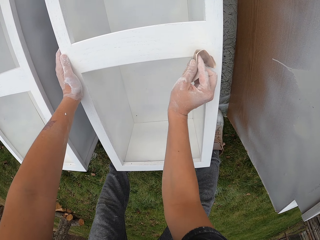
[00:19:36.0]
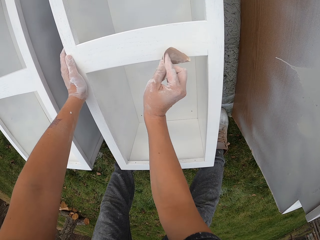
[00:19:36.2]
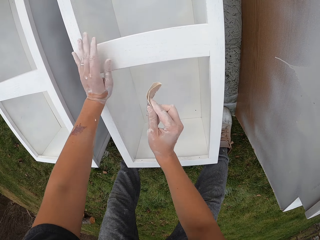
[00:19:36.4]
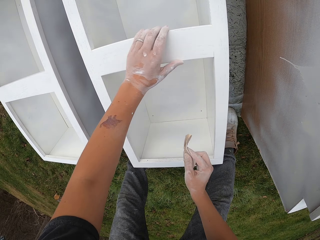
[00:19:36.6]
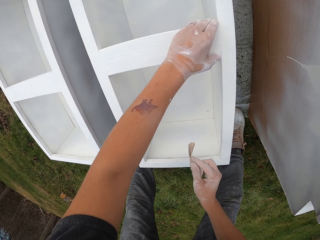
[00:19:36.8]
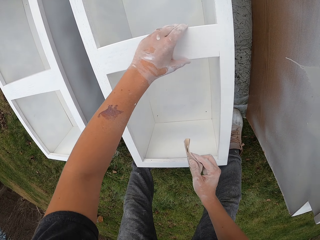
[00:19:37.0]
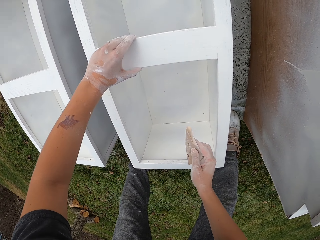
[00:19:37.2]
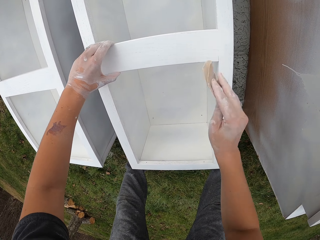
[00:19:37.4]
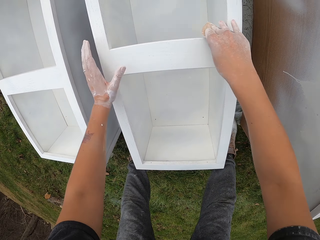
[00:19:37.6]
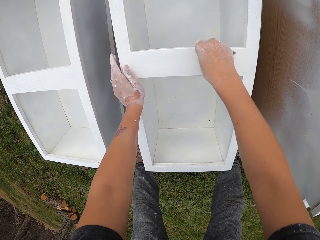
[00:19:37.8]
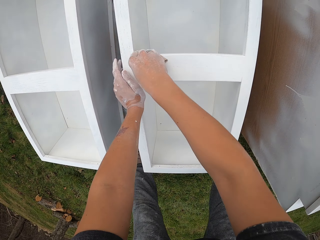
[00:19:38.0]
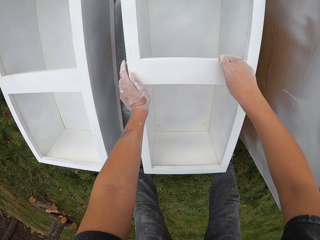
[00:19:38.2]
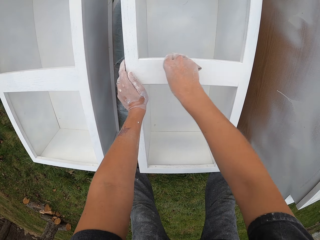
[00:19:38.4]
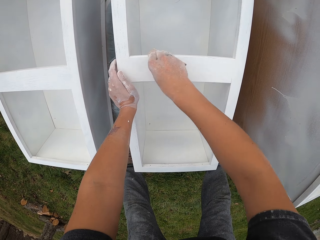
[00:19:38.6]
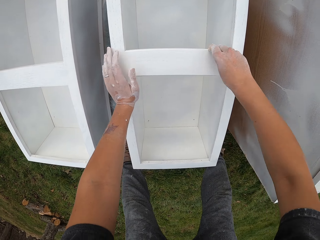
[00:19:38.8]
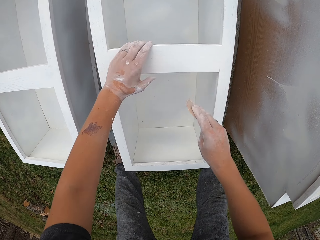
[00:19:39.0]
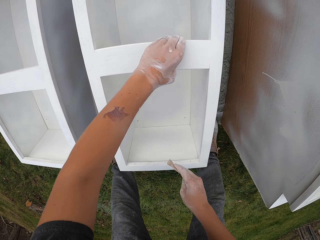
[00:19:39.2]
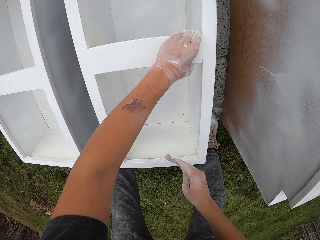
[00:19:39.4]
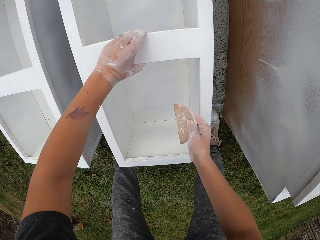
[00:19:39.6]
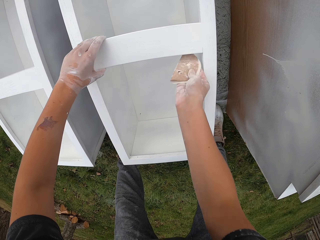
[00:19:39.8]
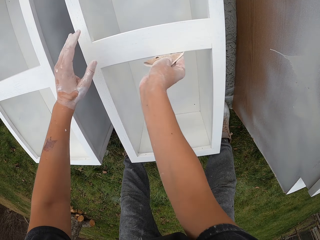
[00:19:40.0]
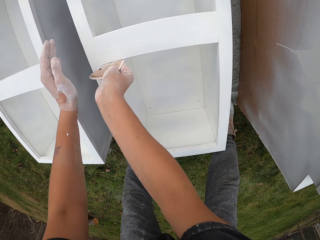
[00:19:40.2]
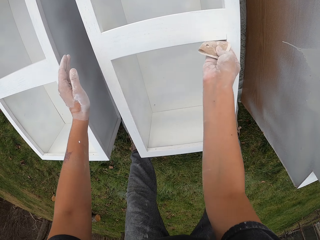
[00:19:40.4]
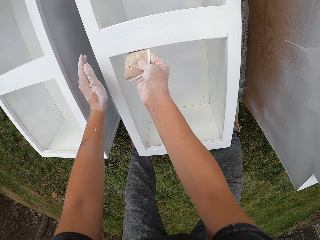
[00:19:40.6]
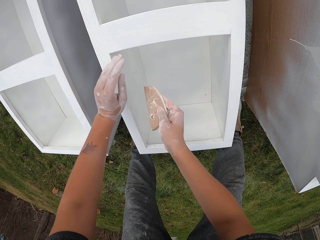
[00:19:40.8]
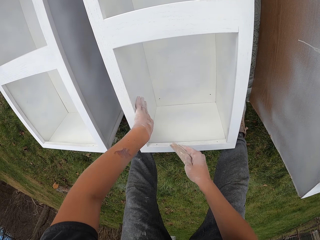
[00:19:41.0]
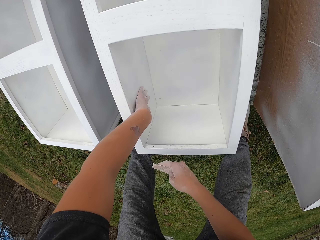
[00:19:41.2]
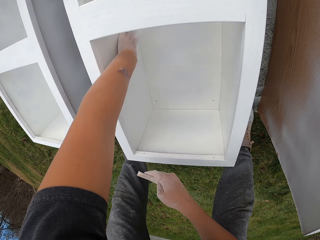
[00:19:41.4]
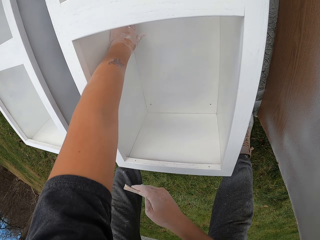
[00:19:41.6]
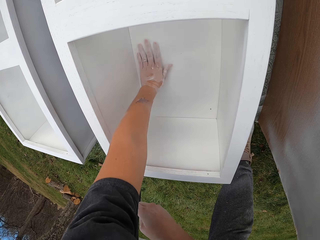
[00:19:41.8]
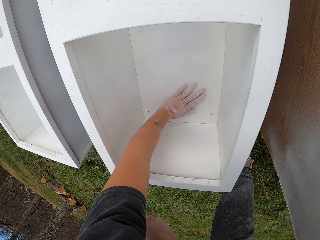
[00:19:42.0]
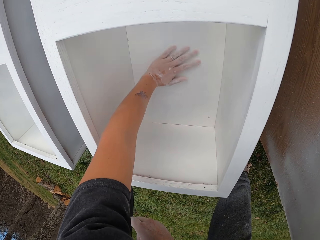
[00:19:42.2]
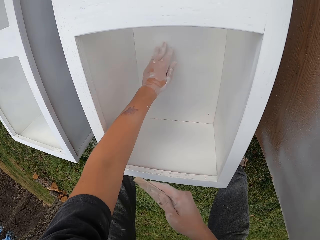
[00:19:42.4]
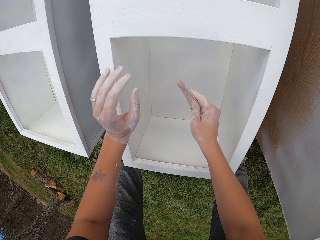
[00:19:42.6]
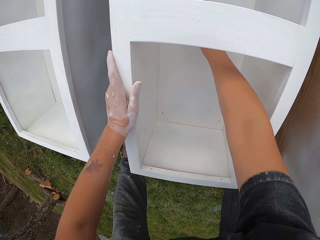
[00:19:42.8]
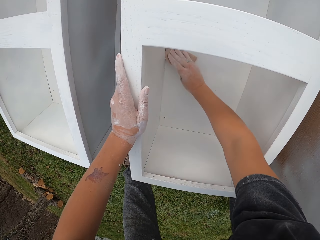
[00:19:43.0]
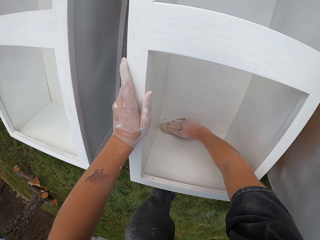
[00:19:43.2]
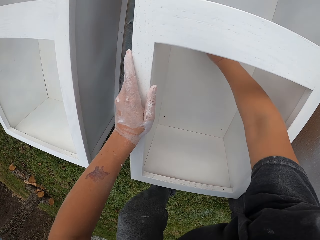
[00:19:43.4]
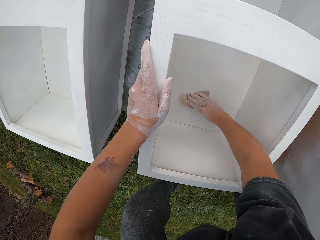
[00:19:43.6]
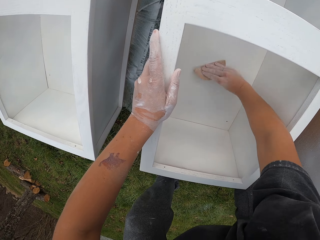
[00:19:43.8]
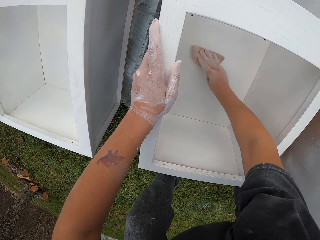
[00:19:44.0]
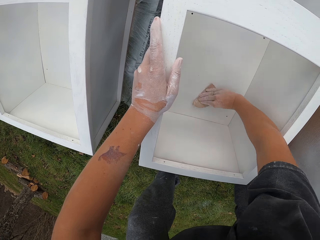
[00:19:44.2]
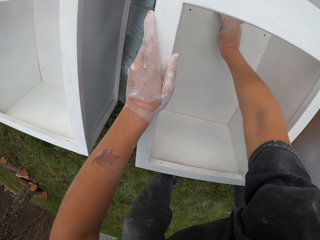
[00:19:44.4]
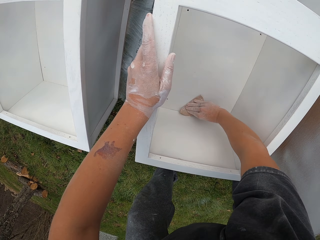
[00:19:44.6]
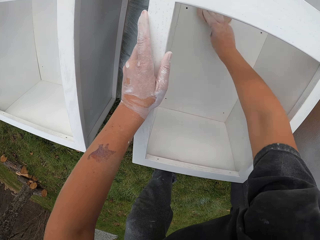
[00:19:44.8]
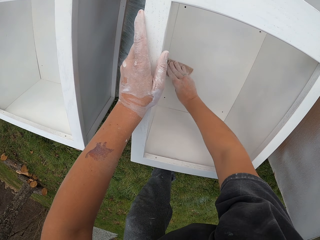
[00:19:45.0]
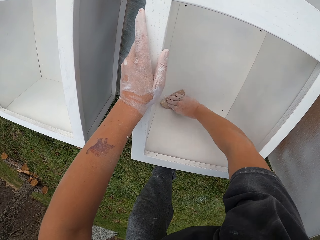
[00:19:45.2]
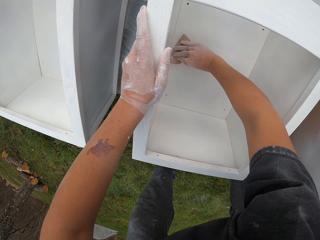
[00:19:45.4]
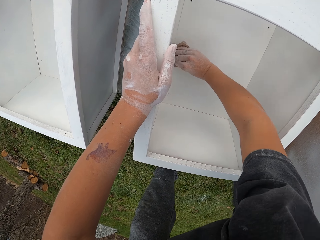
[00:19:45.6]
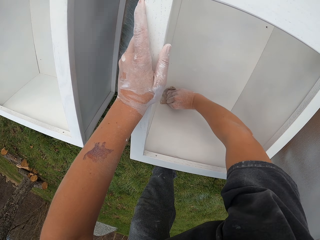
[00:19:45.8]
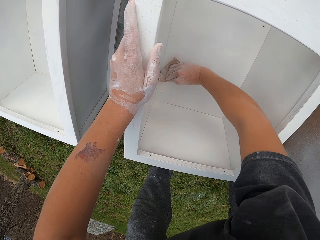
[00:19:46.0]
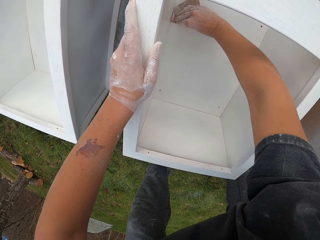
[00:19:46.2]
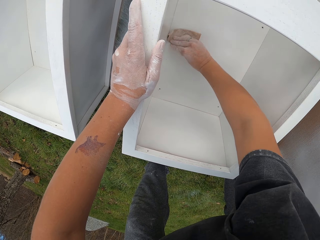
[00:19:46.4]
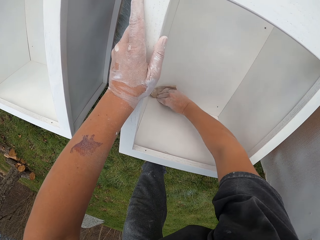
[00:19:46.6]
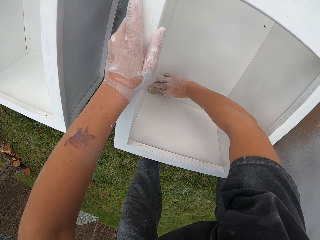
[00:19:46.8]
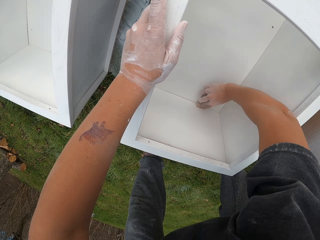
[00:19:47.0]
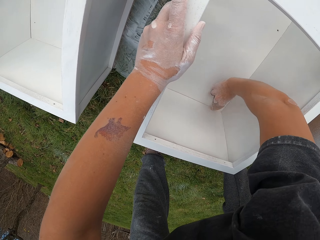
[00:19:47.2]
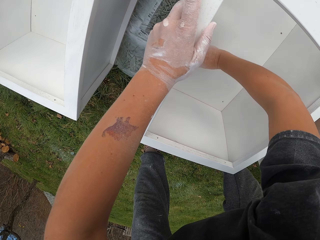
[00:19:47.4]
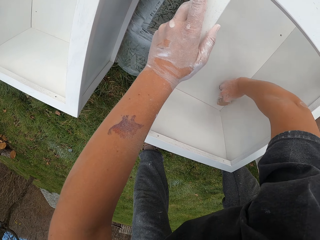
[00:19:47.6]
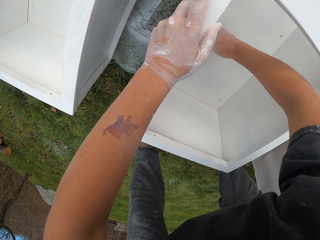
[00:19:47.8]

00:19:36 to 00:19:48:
The camera wearer wipes the drawer. They touch the cupboard with the left hand. They smoothen the cupboard with a sandpaper. They wipe the drawer, touch the cupboard with the left hand, and smoothen the cupboard with the sandpaper. They touch the cupboard with the left hand and wipe the drawer. They move the right hand, sand the drawer, and touch the cupboard with the left hand.

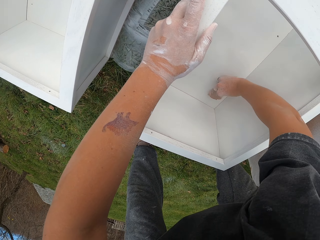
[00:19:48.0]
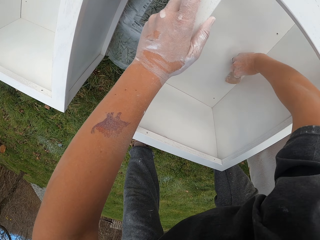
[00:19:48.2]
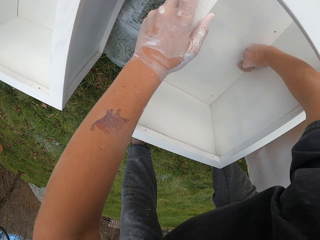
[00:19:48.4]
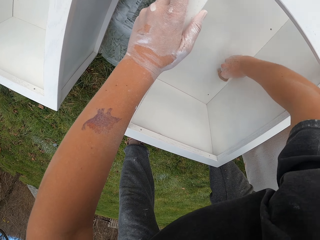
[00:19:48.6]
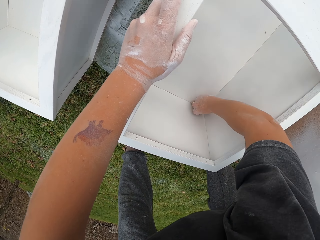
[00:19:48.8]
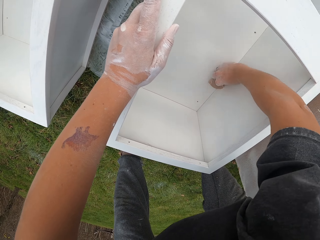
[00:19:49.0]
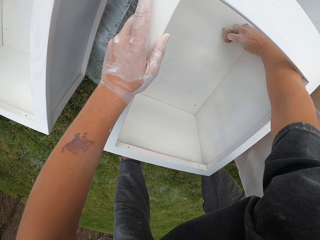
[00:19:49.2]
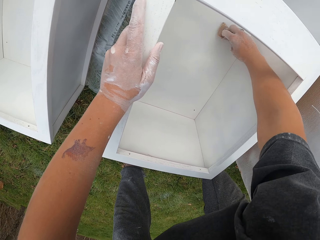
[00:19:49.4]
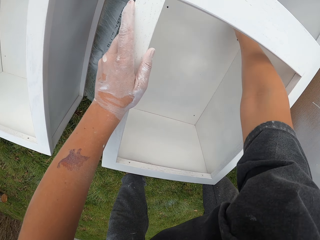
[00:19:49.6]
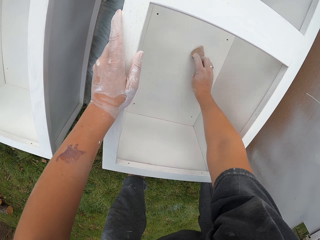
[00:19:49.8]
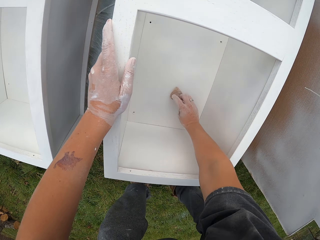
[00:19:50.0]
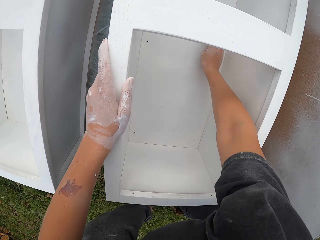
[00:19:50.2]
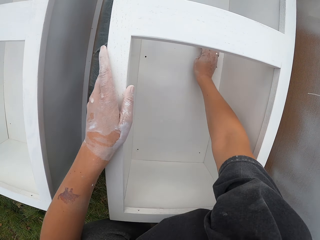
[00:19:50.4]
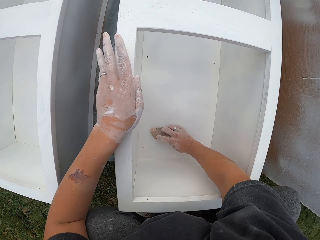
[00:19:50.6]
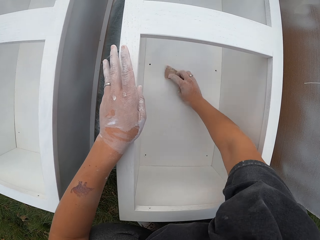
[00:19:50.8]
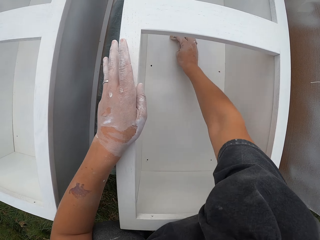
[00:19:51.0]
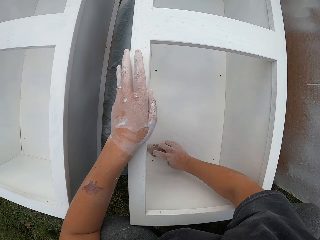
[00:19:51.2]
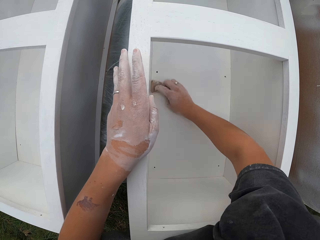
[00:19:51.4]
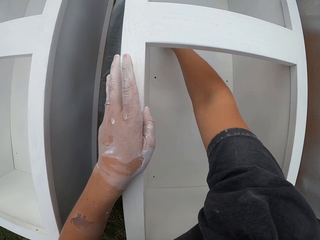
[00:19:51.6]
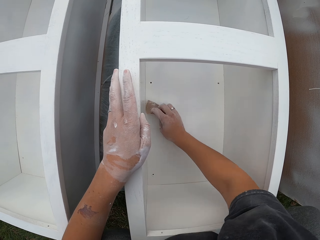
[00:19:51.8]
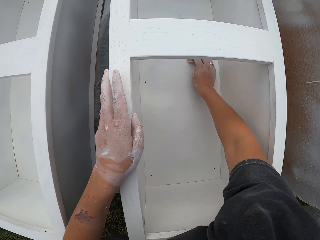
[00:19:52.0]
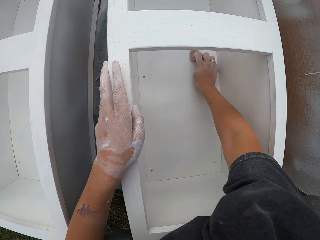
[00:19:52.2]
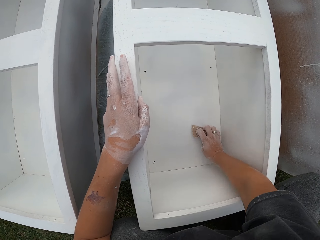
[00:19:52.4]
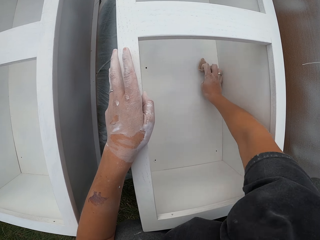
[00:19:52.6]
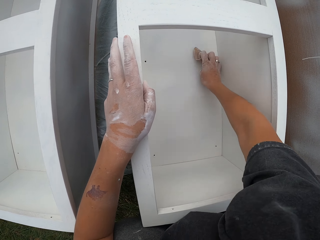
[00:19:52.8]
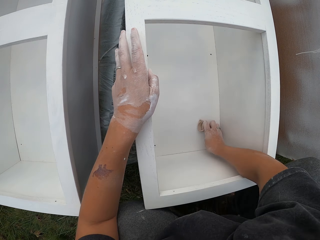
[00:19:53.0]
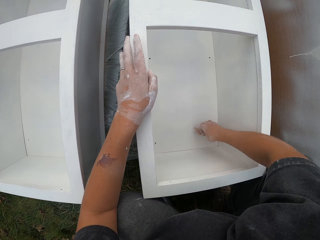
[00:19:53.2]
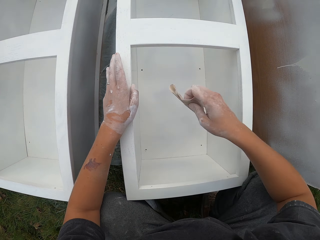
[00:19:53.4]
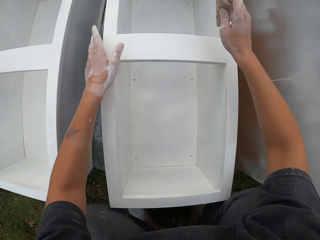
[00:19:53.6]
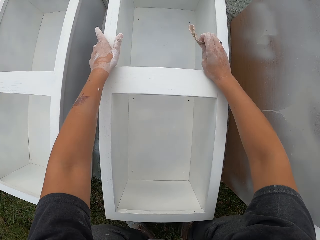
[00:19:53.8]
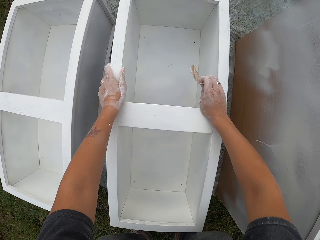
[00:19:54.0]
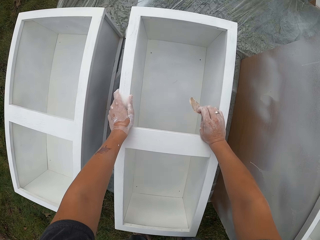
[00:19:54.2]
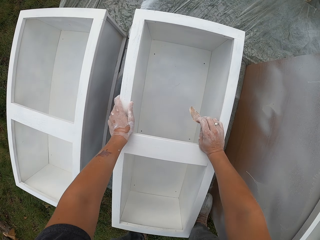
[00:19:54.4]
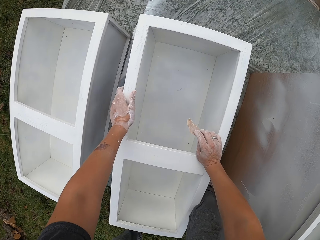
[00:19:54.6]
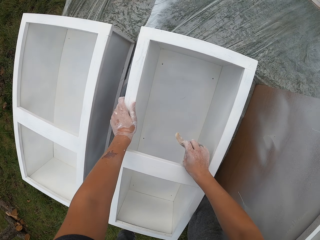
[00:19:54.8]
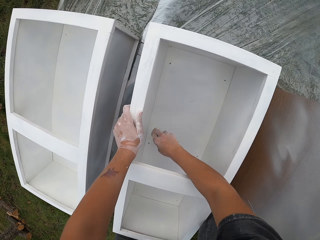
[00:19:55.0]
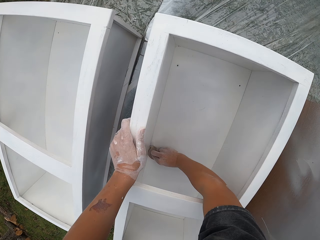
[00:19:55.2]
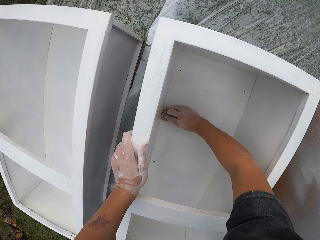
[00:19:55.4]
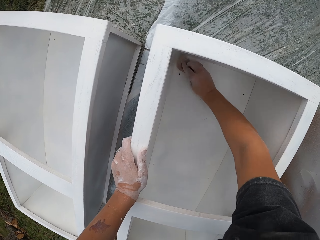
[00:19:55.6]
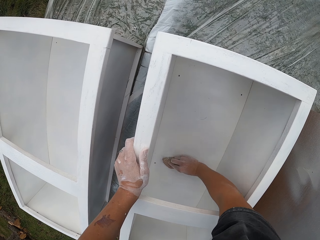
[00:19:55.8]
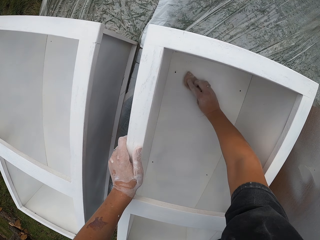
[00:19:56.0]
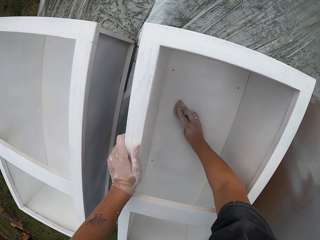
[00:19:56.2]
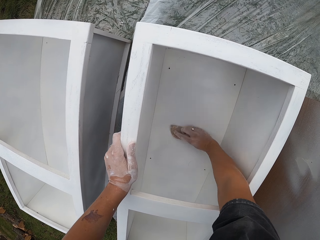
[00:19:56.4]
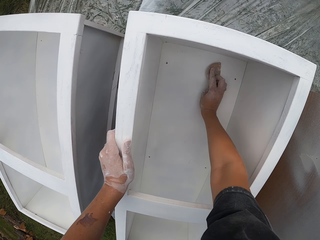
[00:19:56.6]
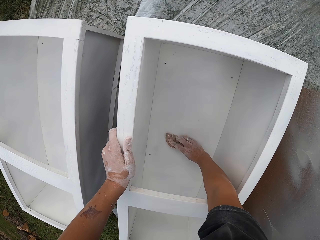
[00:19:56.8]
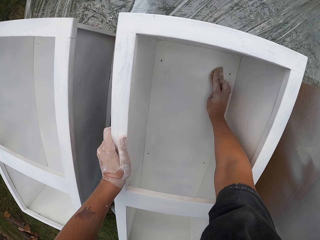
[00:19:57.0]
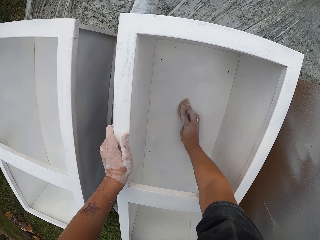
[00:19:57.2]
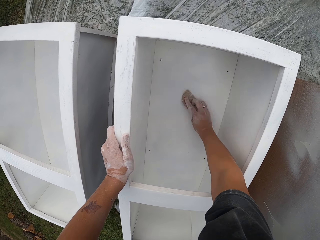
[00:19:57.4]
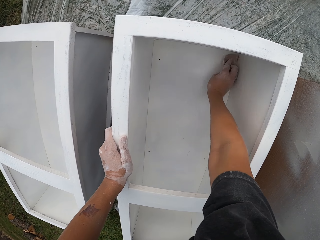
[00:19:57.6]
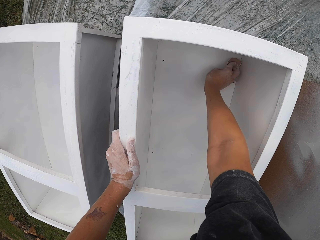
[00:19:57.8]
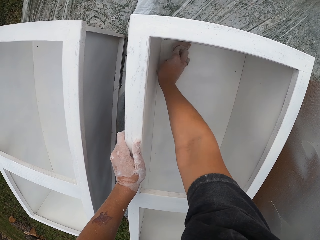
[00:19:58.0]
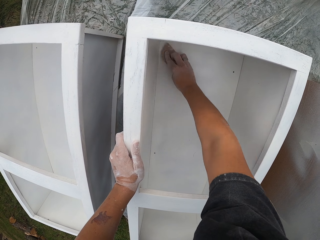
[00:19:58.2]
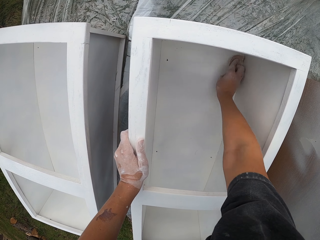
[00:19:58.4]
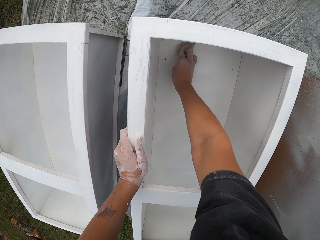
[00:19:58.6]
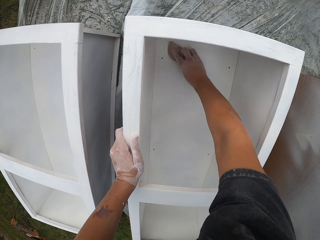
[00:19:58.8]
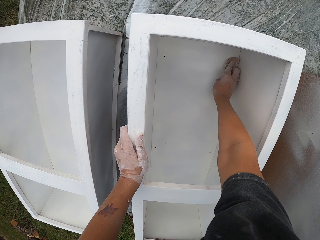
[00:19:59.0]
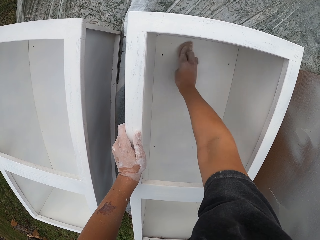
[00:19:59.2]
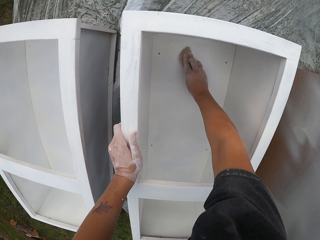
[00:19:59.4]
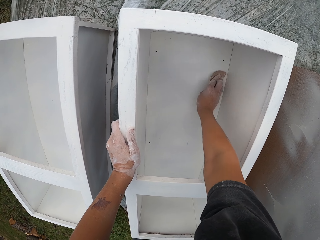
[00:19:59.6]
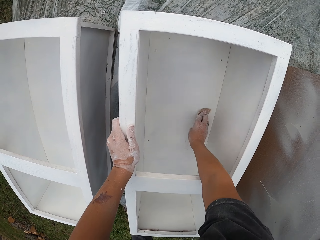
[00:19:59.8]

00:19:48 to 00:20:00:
The camera wearer lifts the sandpaper. They move both hands. They smoothen the cupboard with the sandpaper.
